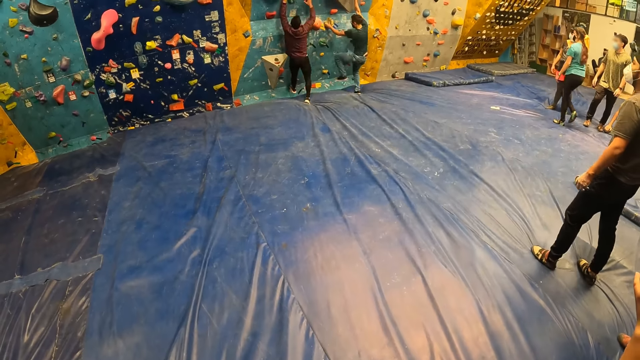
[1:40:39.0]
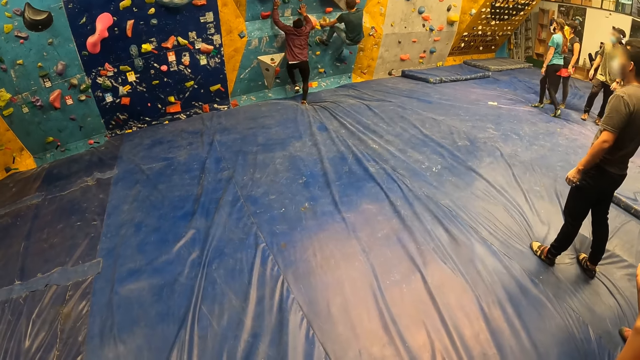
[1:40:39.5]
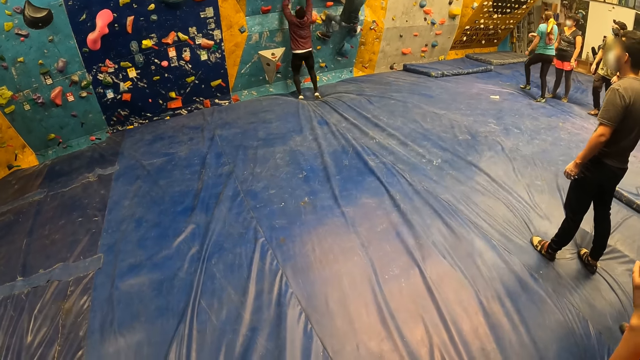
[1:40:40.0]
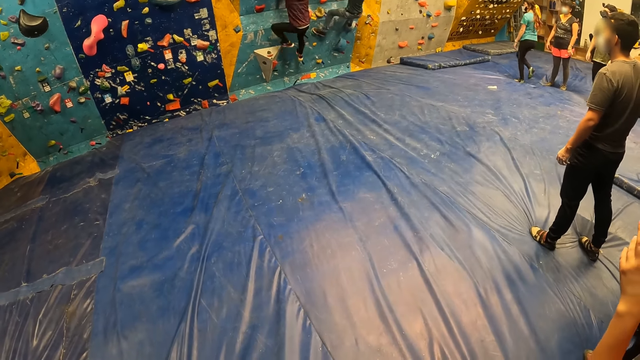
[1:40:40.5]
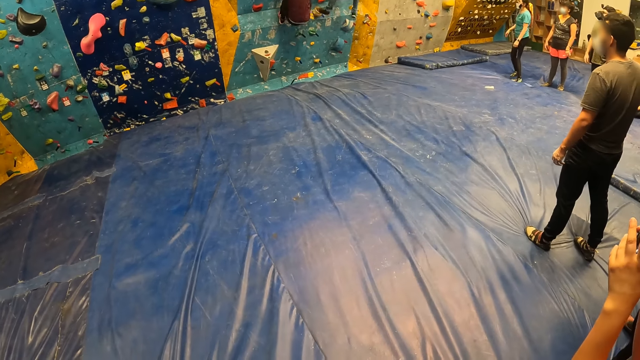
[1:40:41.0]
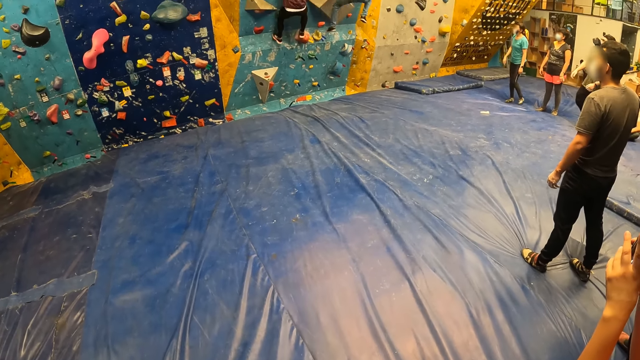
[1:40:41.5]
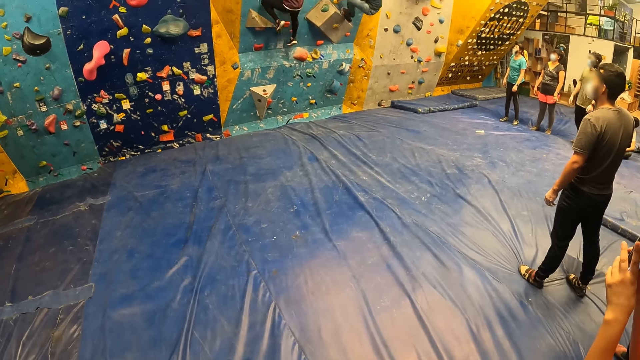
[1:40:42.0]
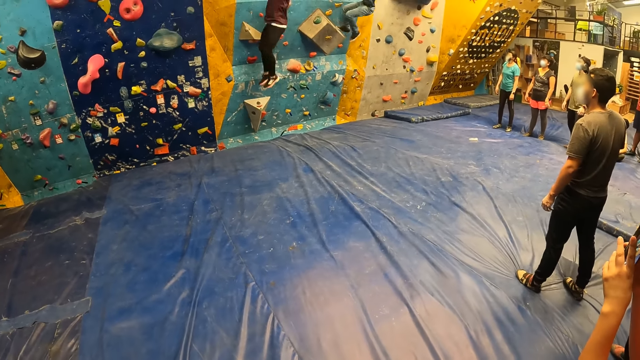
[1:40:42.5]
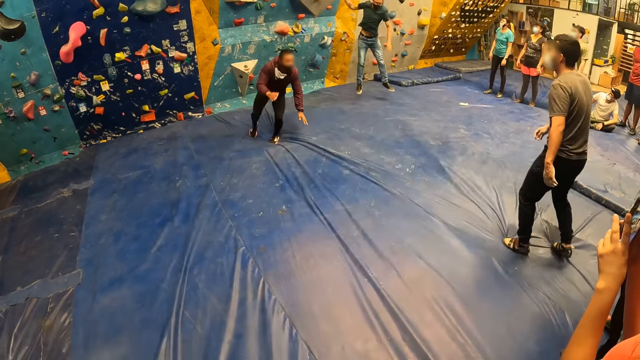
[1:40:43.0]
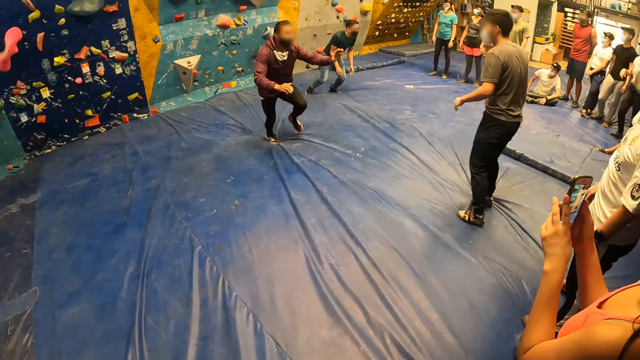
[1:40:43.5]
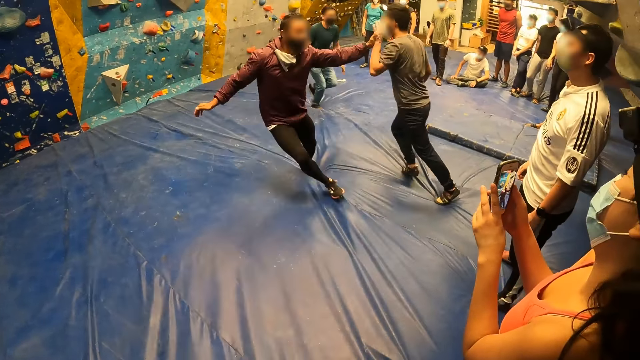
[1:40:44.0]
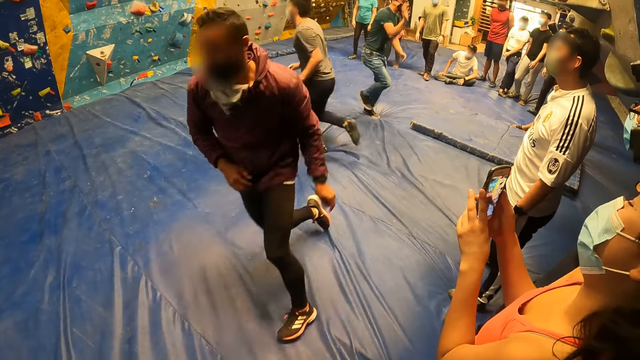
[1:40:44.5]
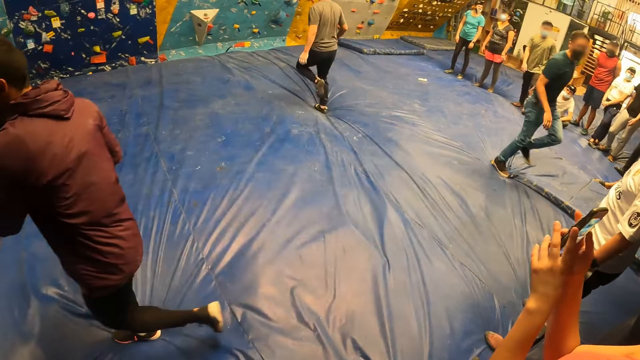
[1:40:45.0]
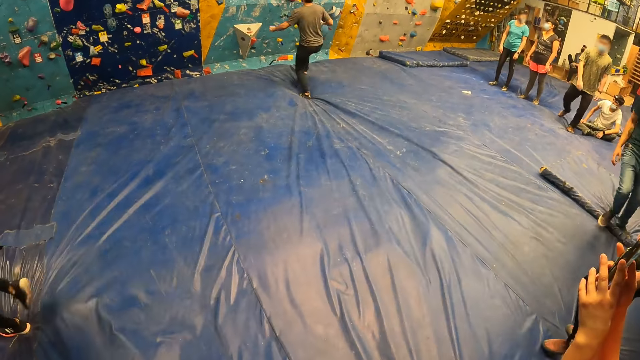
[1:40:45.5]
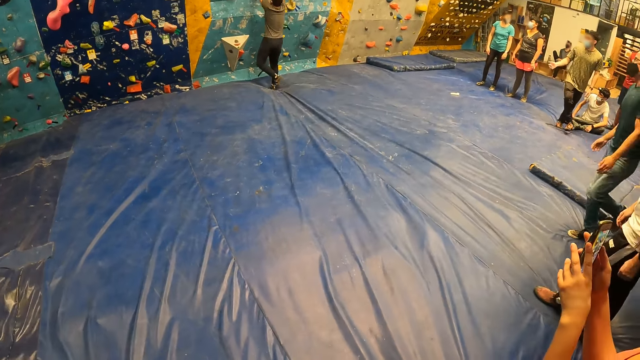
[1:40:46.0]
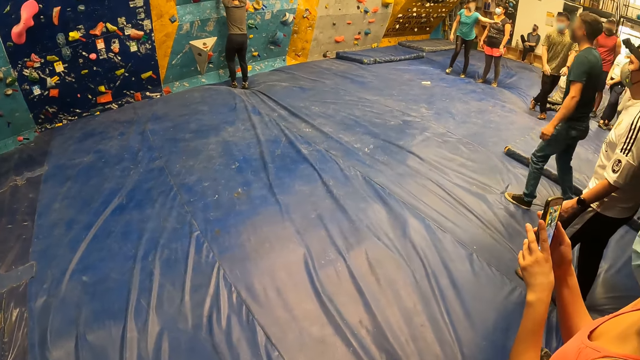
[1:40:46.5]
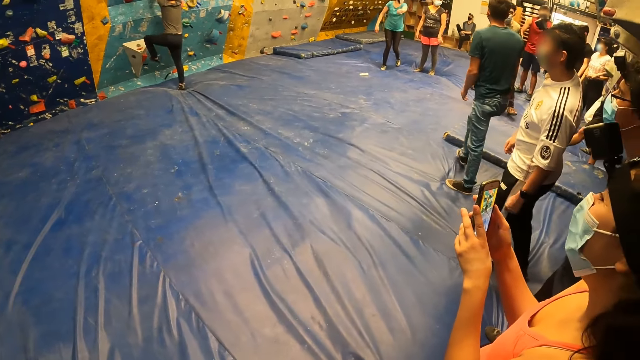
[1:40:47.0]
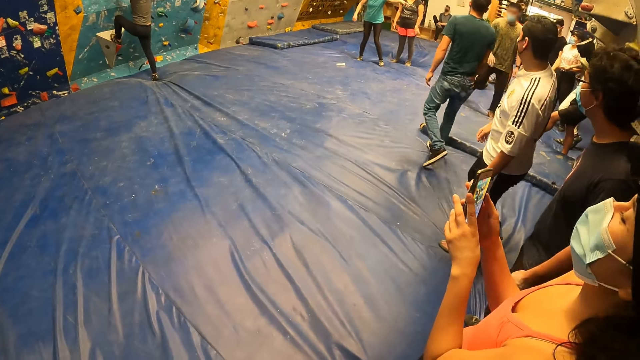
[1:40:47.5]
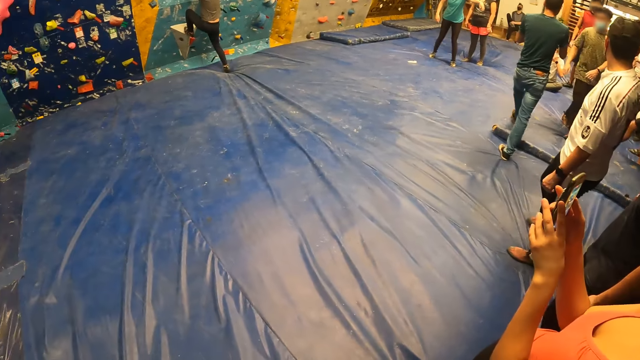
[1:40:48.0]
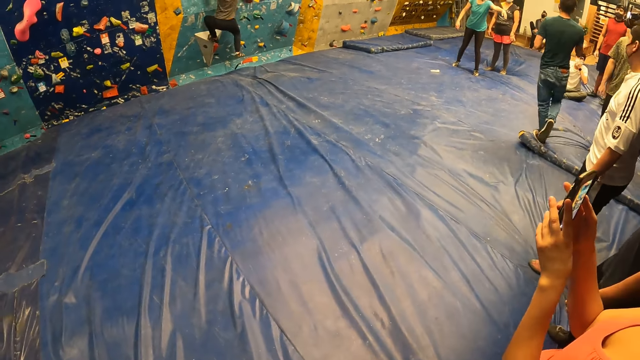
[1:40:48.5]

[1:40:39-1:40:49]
A person walks across the room. The man and another man jump off the bouldering wall. The first man and the other man run across the room. The first man and a third man give each other a high five with their left hands. The third man runs towards the bouldering wall. He climbs the bouldering wall with his hands.

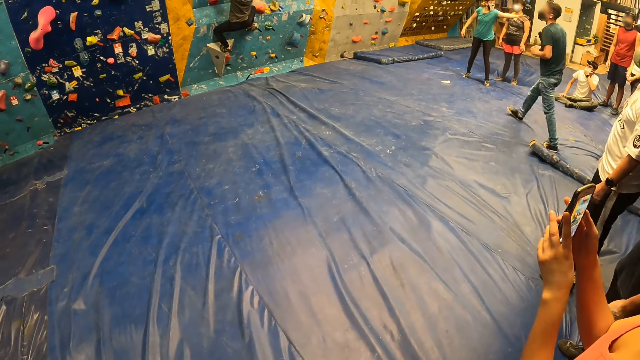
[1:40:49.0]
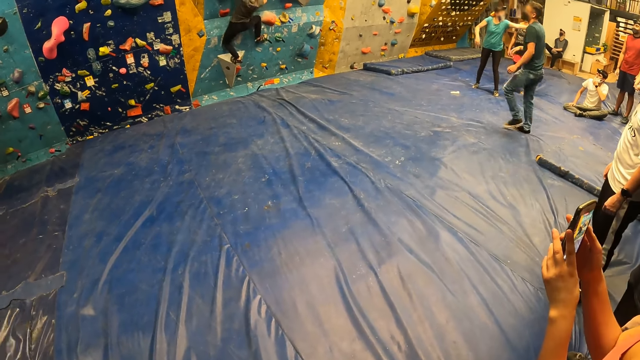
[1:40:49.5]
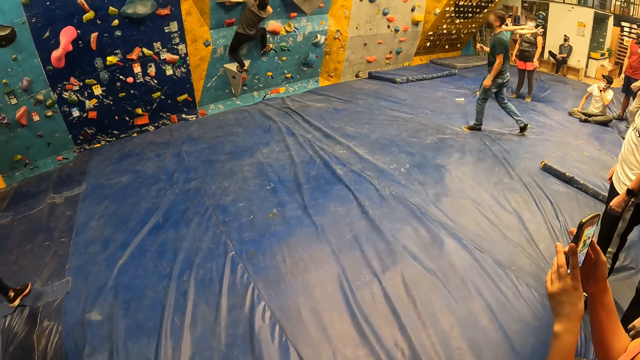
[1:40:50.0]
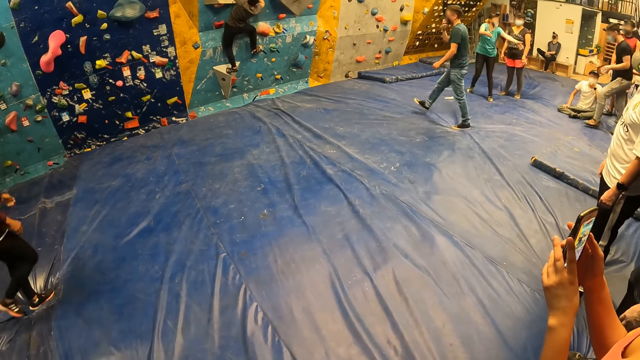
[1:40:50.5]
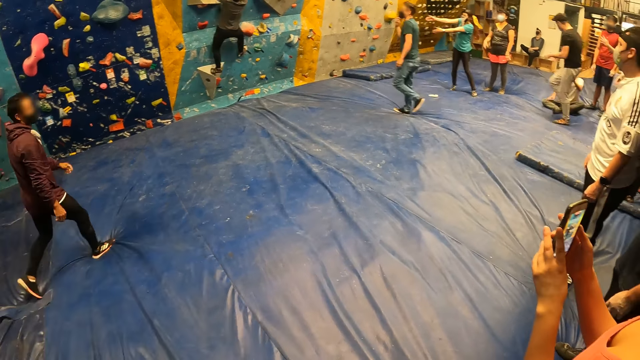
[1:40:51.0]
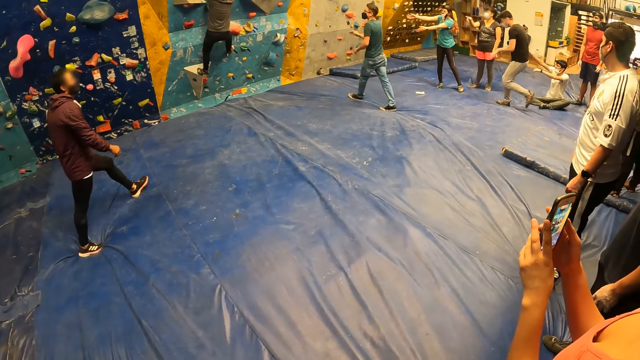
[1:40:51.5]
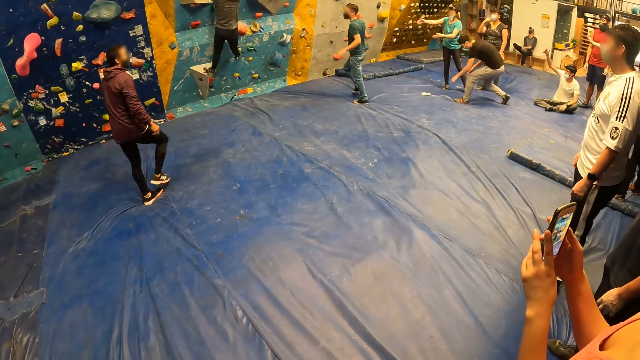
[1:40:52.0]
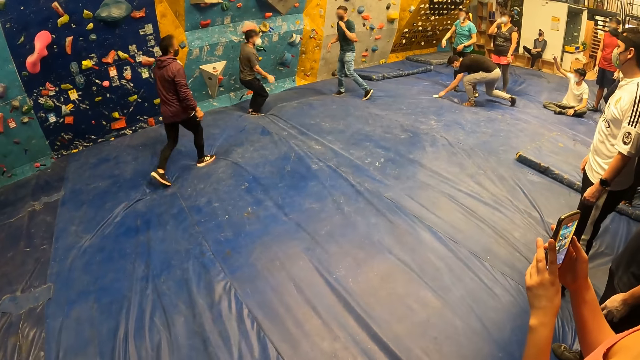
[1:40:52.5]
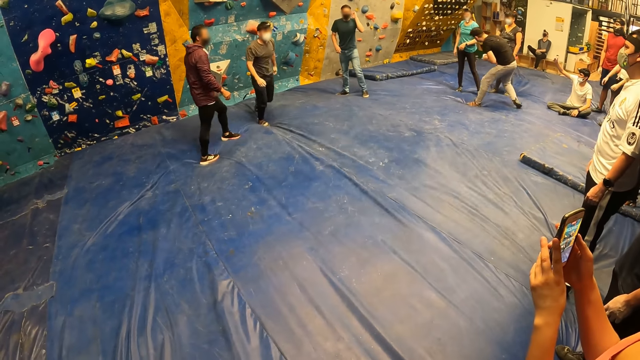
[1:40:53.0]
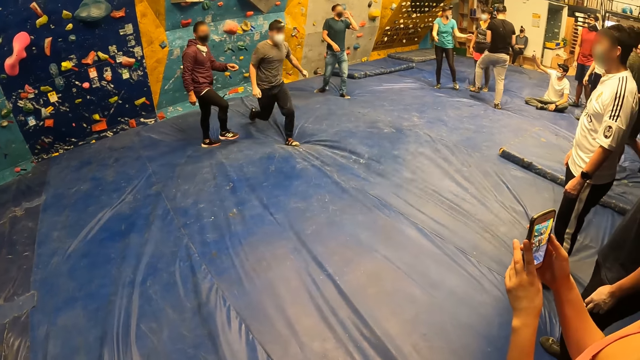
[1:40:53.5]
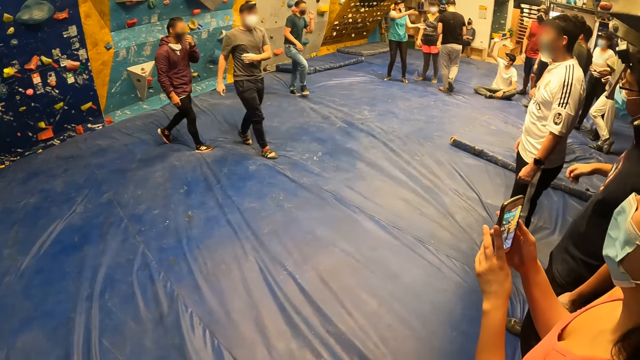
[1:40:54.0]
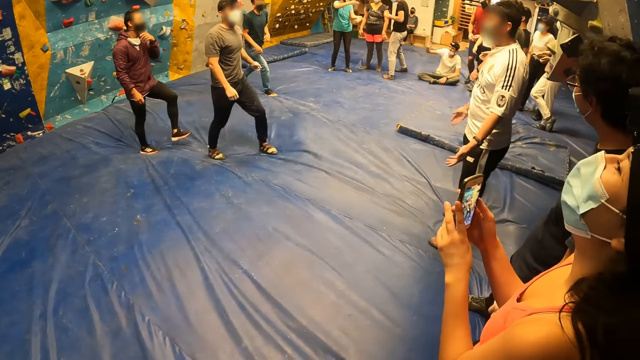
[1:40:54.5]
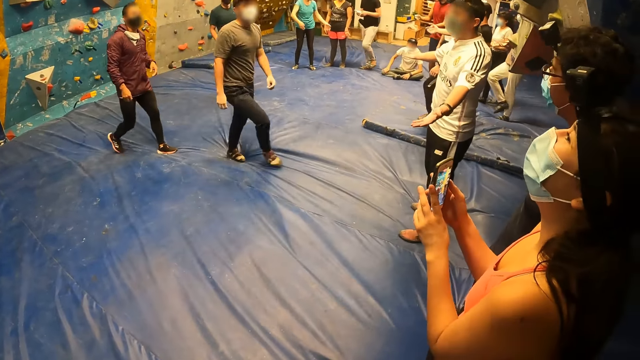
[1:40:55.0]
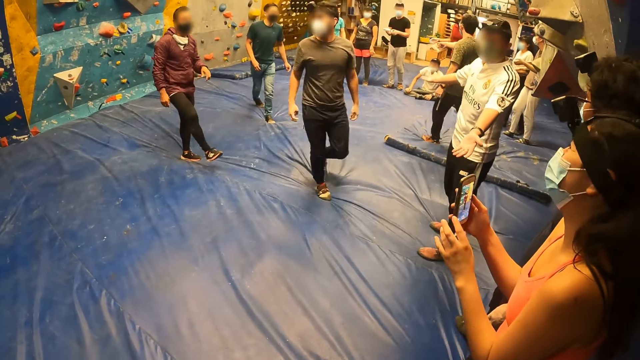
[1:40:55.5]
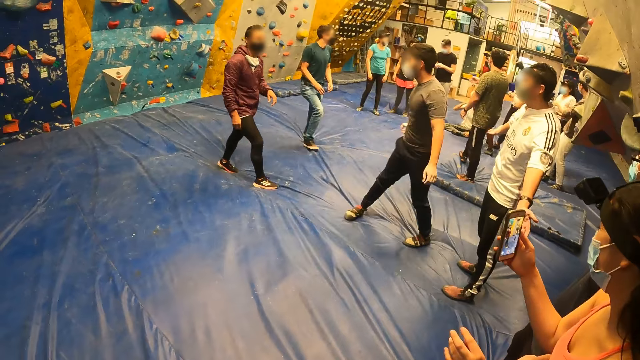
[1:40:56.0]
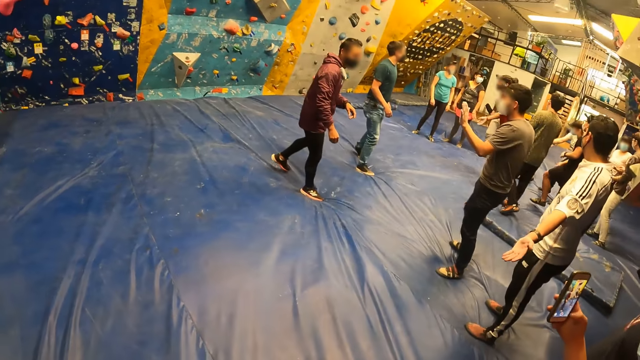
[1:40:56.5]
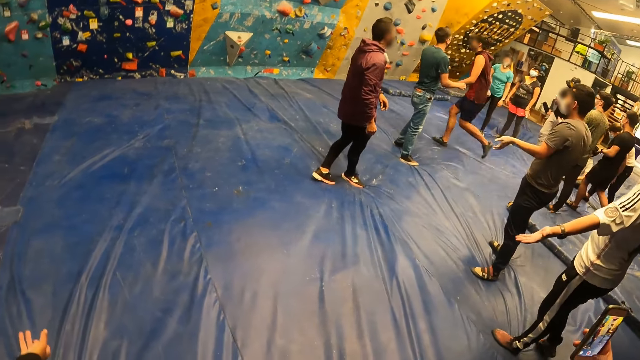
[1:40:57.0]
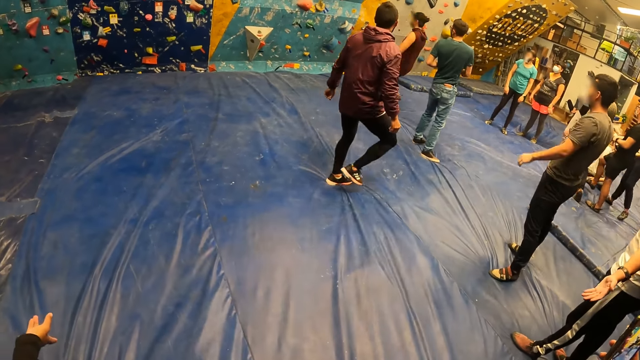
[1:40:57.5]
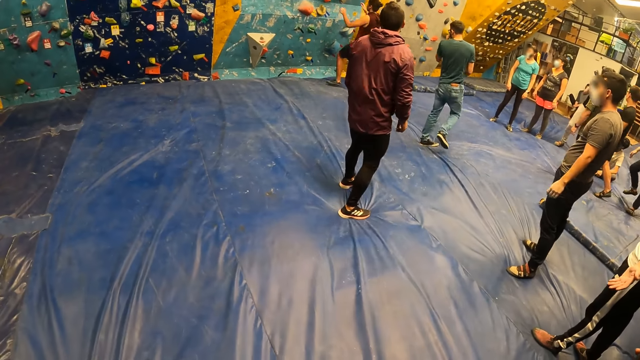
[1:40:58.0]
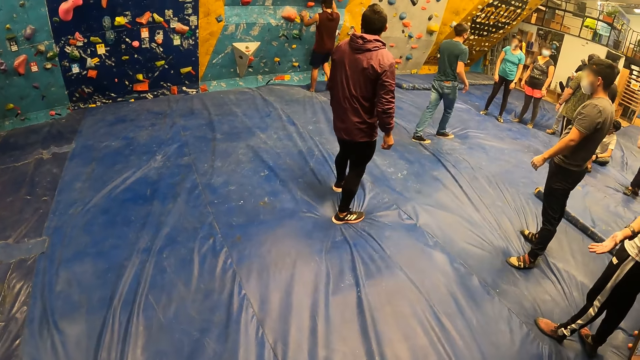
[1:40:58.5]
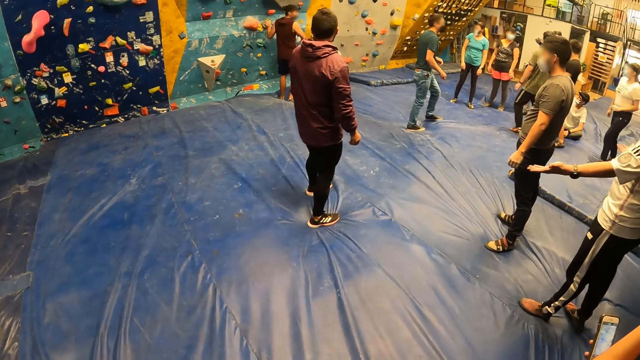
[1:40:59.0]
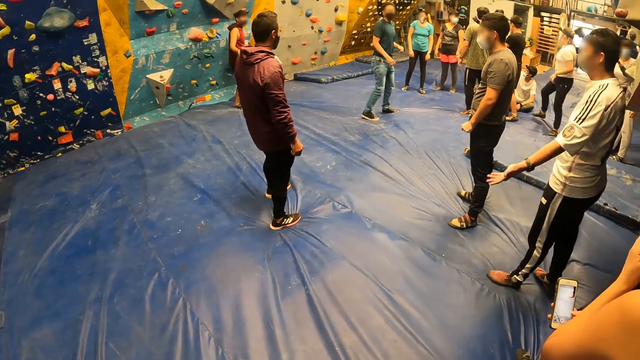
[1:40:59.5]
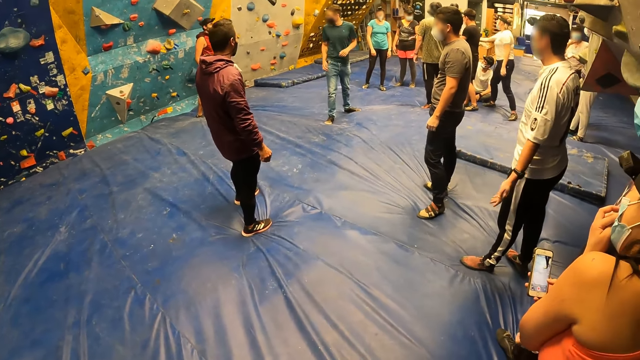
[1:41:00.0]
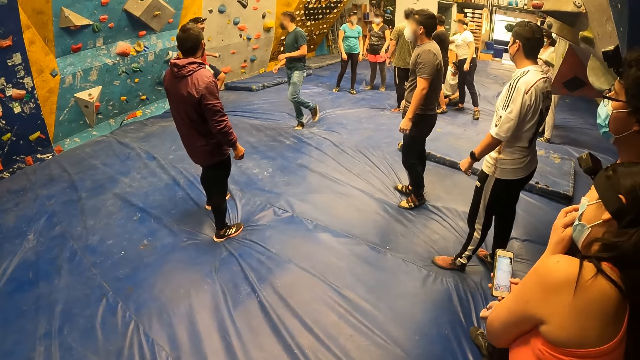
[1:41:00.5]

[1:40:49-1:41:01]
A person walks towards the bouldering wall. Another person walks across the room. A man jumps off the bouldering wall. The man walks across the room. The woman operates the phone with her right hand. Another person runs towards the bouldering wall.
